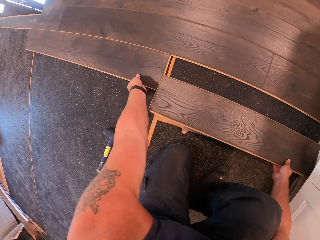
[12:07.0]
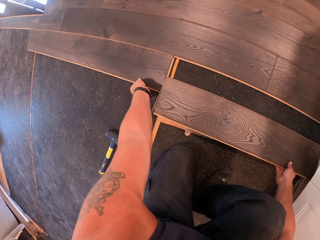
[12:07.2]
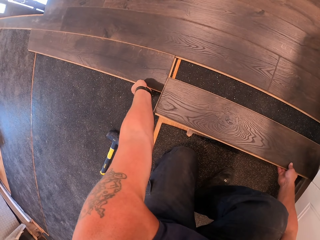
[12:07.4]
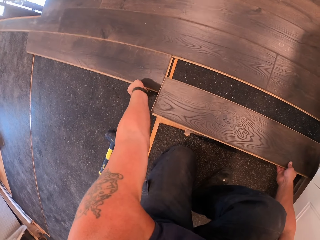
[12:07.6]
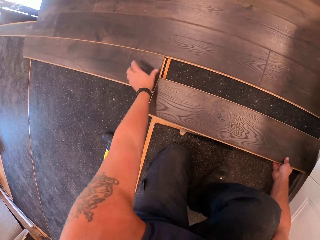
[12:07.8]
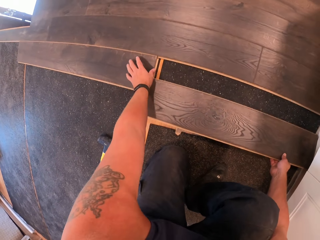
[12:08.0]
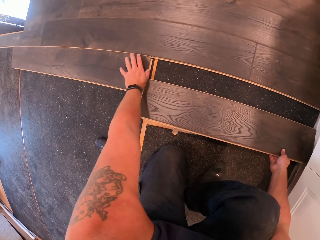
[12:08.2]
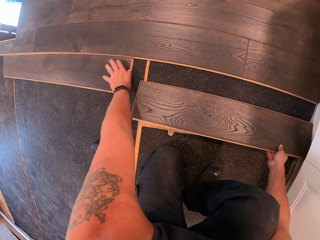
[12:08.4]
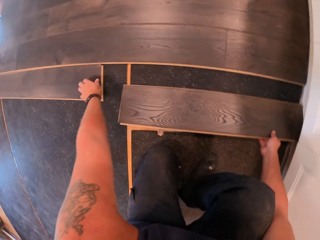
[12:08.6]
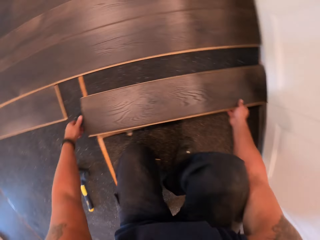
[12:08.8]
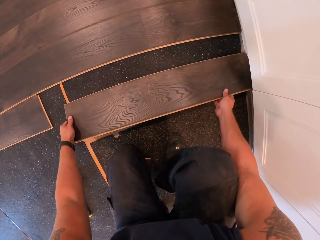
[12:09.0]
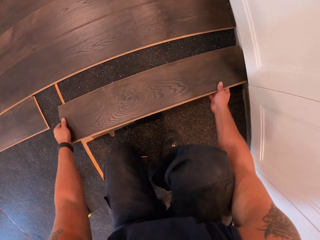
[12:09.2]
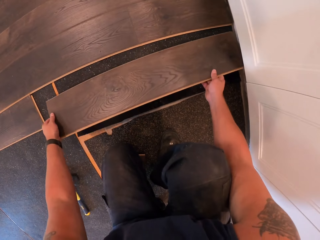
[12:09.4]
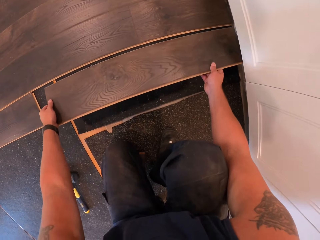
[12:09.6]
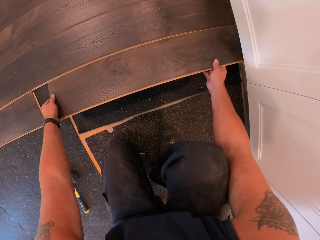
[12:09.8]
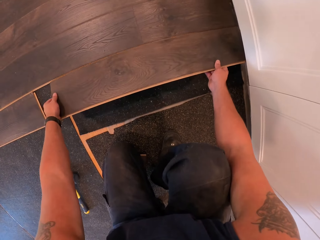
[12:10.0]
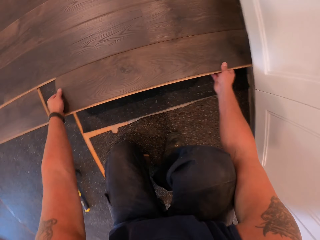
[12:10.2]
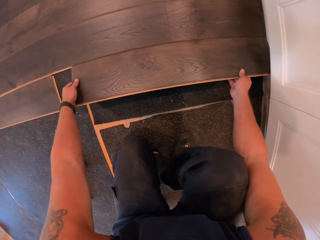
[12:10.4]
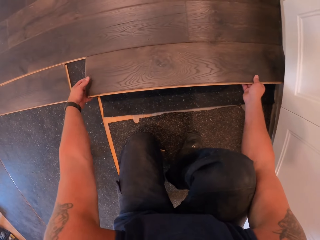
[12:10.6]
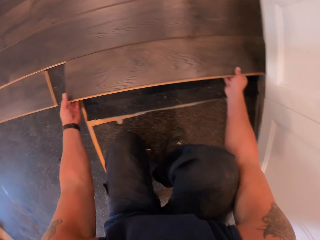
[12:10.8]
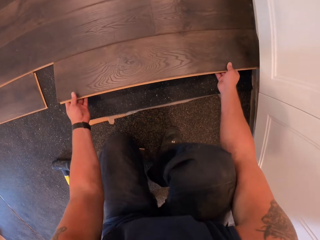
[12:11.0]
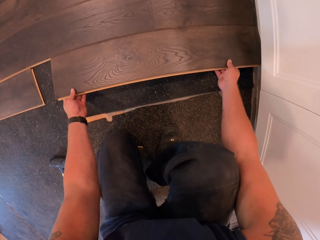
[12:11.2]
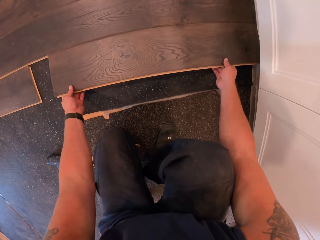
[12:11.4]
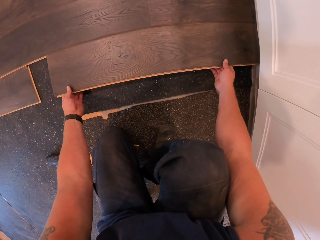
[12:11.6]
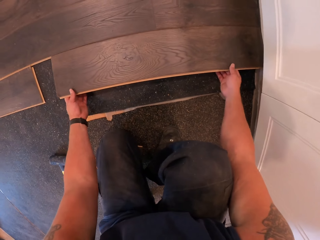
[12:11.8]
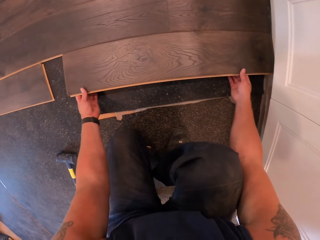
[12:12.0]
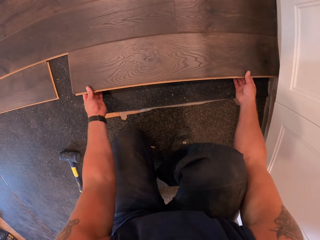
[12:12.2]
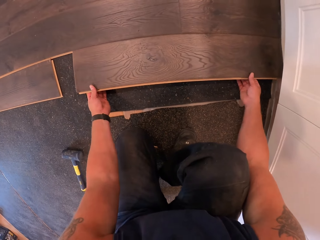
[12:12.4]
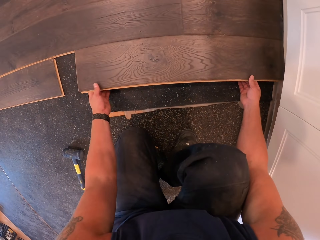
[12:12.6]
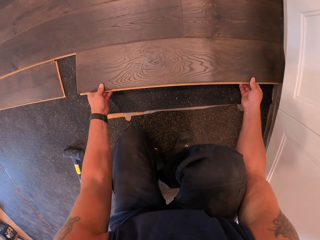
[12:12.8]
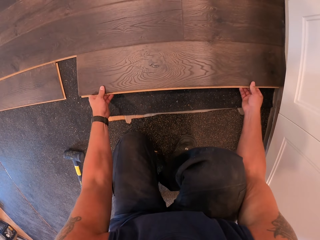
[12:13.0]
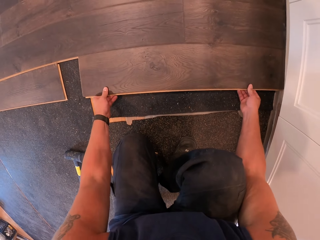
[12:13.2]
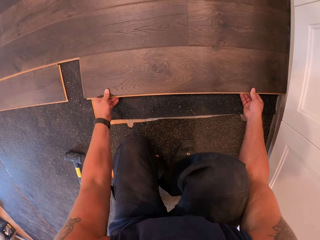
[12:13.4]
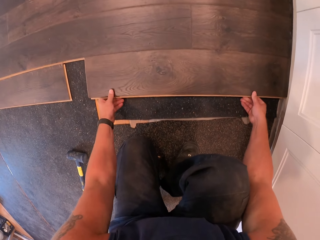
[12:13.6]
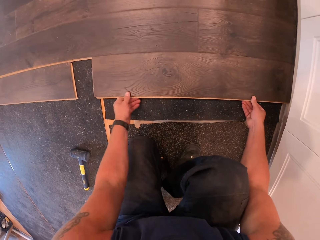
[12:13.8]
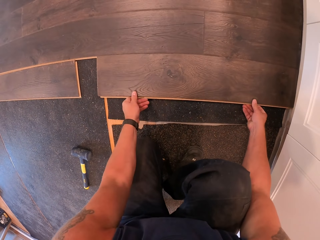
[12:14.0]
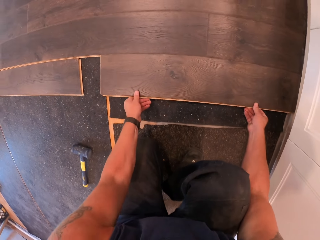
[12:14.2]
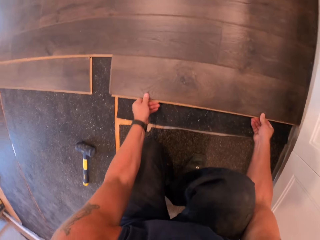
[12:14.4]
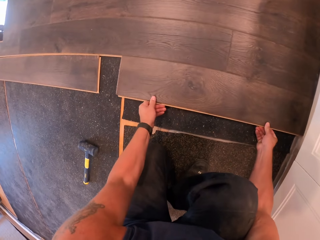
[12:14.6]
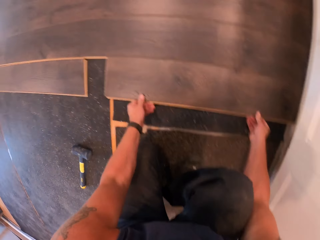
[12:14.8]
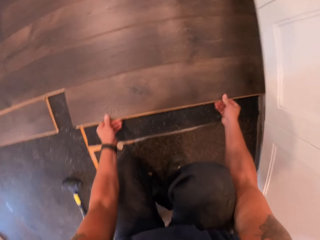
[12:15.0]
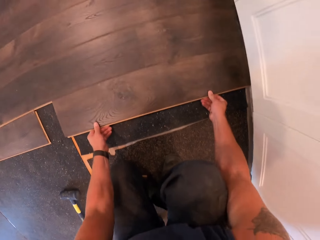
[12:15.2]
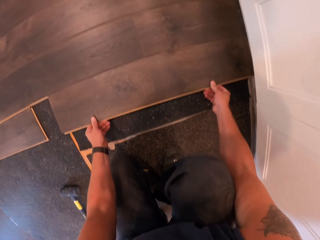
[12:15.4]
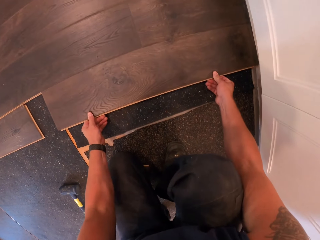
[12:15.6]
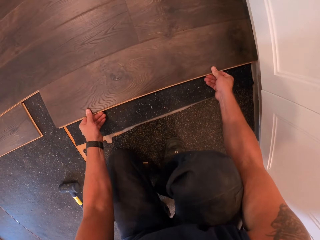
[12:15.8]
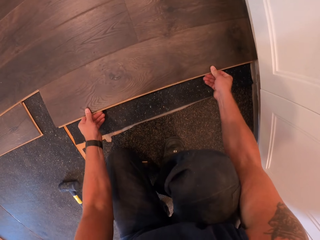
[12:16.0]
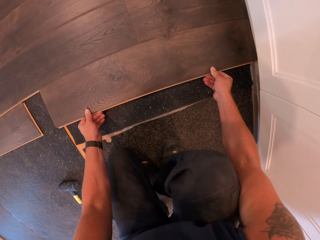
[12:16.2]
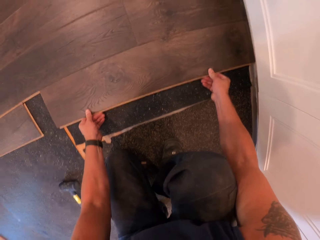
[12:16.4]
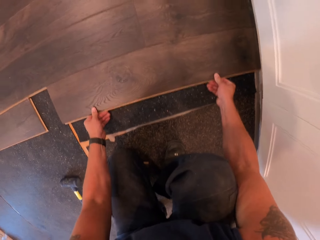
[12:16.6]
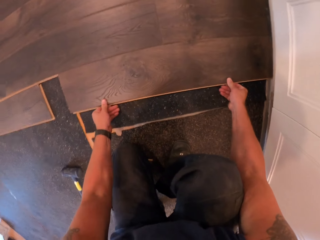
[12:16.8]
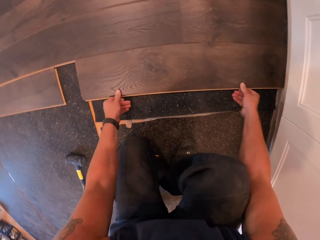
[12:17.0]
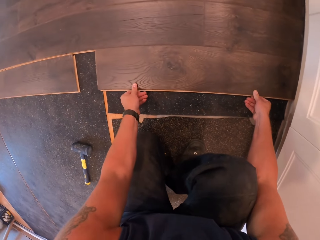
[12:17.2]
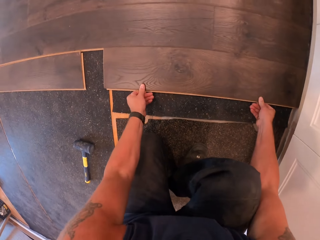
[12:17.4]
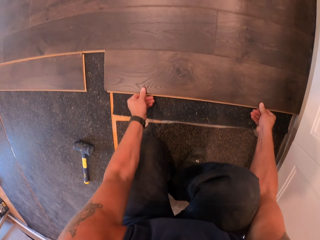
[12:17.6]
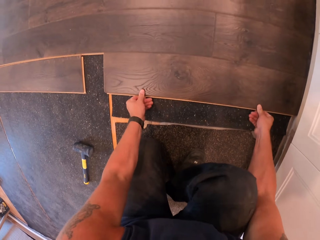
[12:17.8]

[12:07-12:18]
The camera wearer adjusts the piece of wood with his left hand. He sets the piece of wood on the floor with both hands. He fixes the piece of wood.

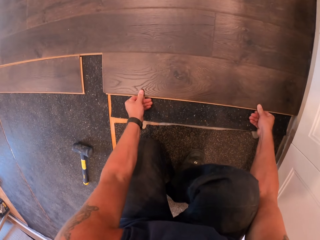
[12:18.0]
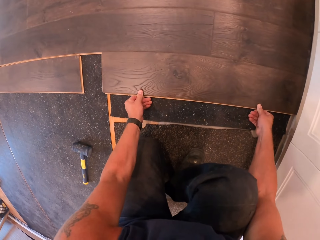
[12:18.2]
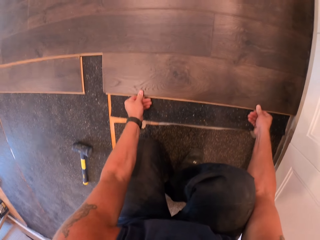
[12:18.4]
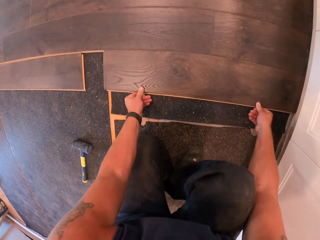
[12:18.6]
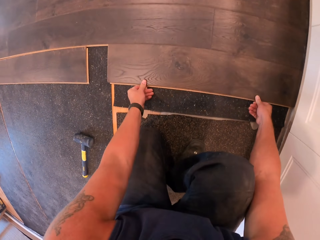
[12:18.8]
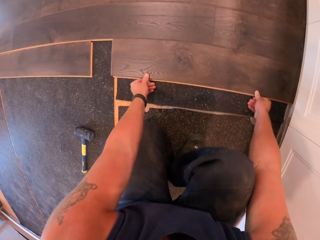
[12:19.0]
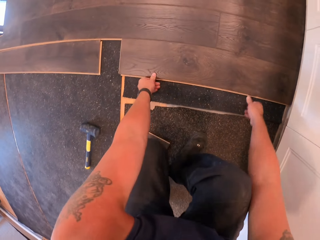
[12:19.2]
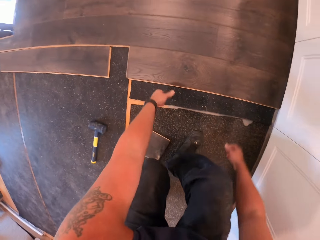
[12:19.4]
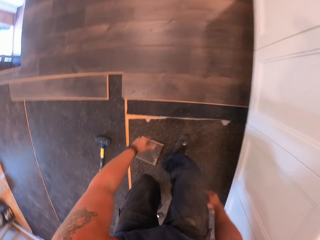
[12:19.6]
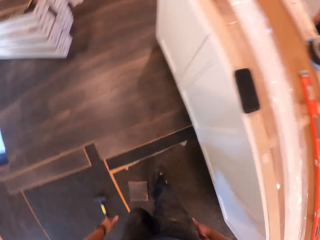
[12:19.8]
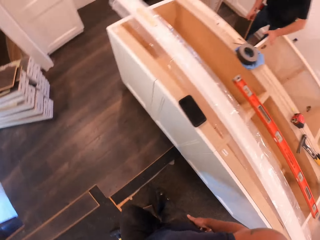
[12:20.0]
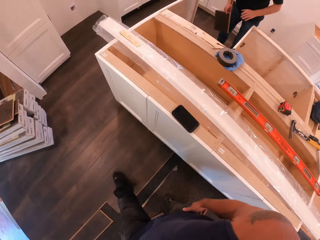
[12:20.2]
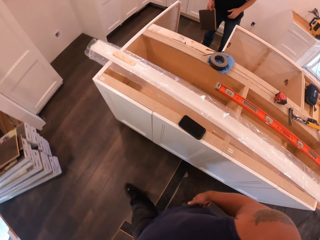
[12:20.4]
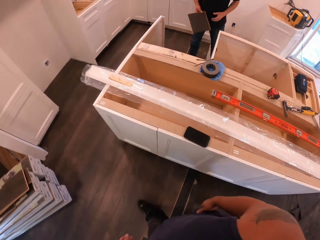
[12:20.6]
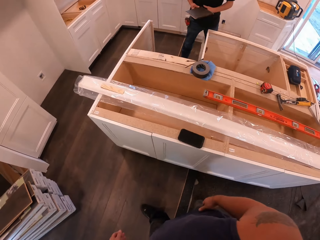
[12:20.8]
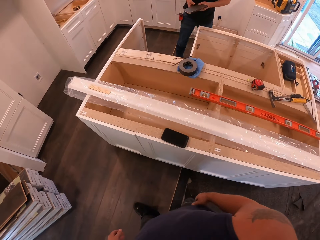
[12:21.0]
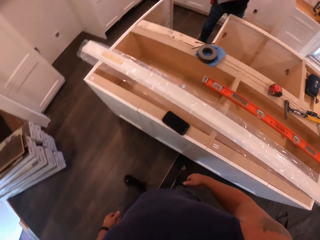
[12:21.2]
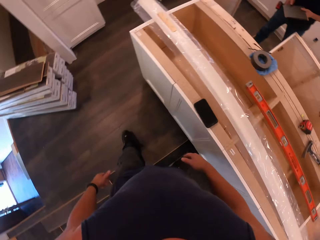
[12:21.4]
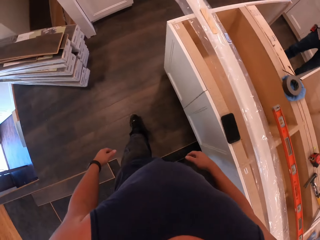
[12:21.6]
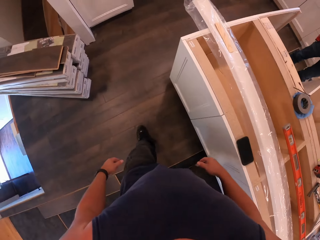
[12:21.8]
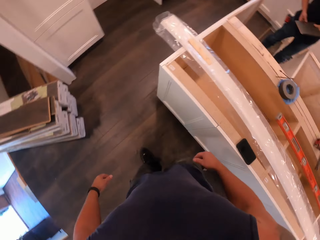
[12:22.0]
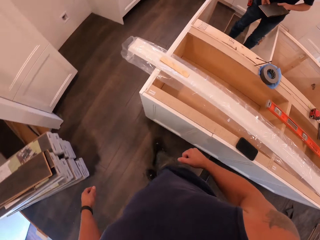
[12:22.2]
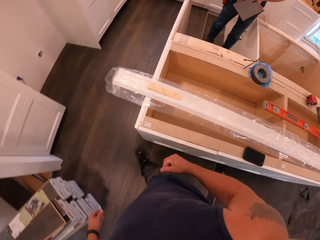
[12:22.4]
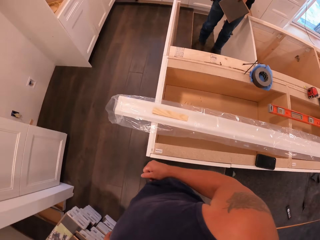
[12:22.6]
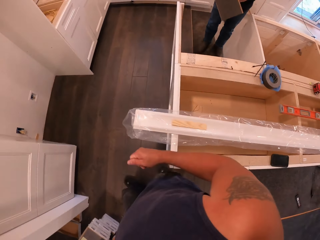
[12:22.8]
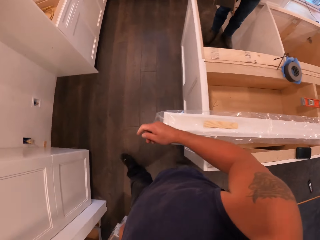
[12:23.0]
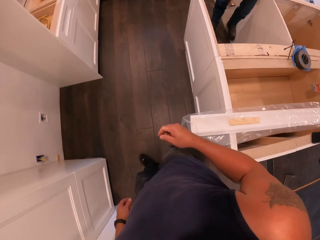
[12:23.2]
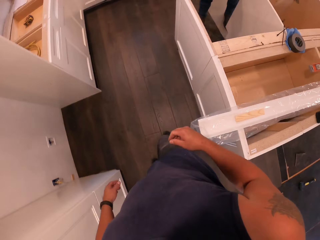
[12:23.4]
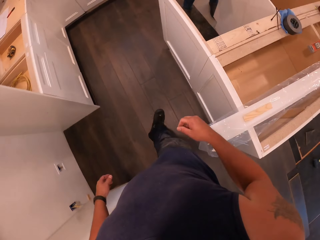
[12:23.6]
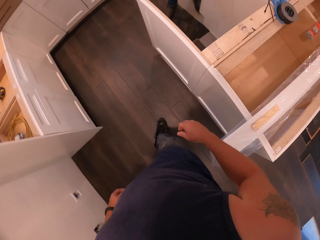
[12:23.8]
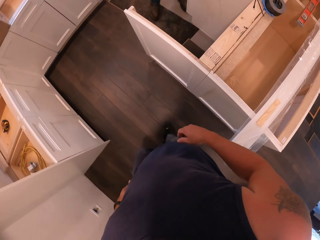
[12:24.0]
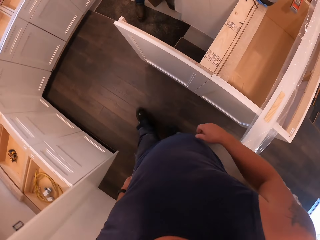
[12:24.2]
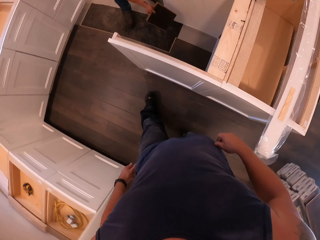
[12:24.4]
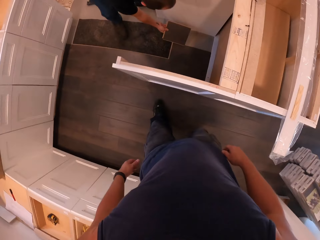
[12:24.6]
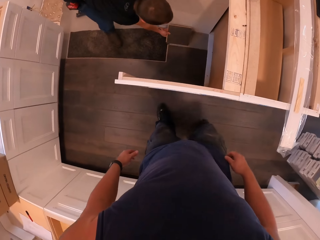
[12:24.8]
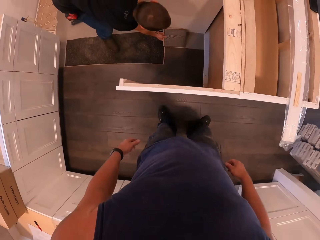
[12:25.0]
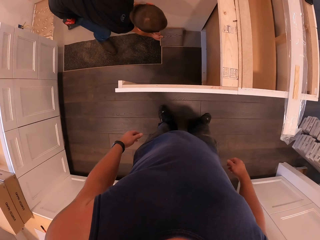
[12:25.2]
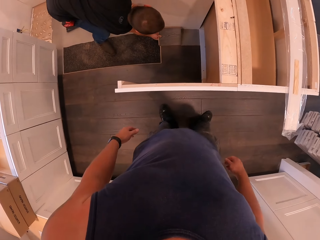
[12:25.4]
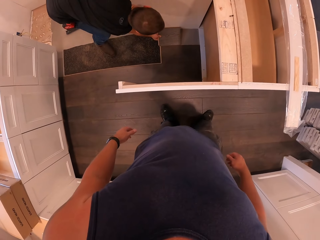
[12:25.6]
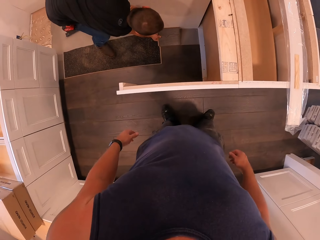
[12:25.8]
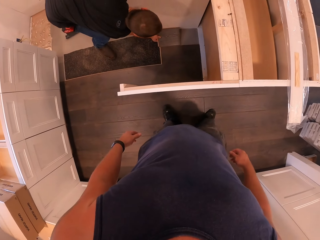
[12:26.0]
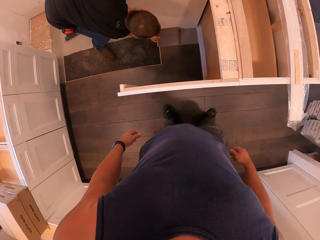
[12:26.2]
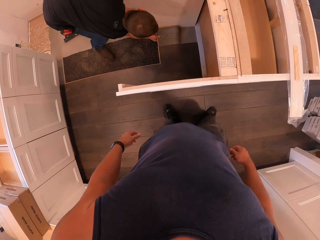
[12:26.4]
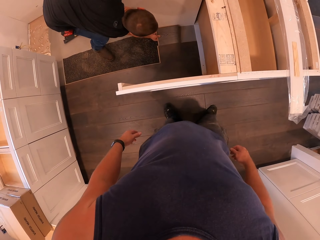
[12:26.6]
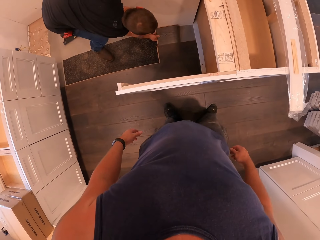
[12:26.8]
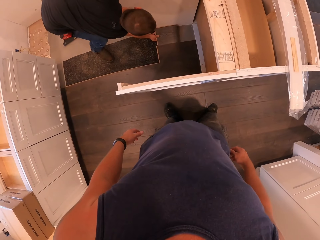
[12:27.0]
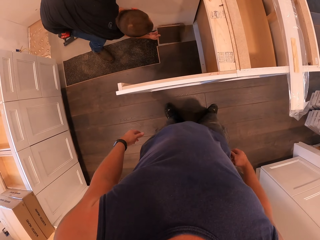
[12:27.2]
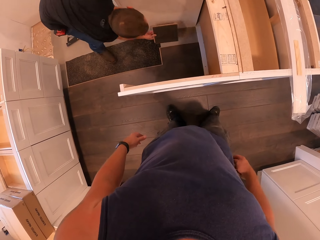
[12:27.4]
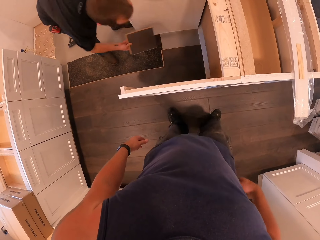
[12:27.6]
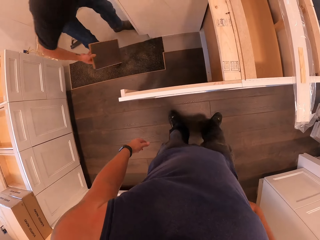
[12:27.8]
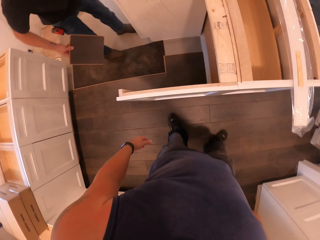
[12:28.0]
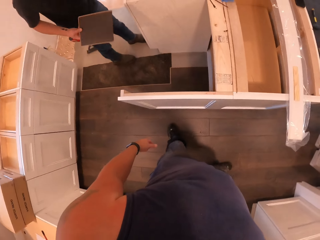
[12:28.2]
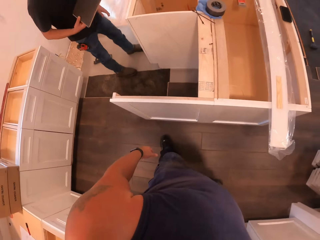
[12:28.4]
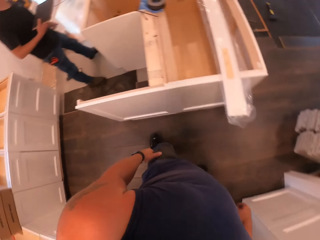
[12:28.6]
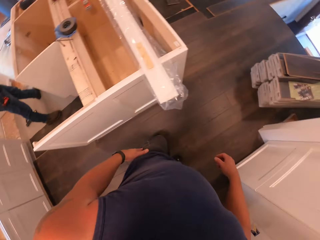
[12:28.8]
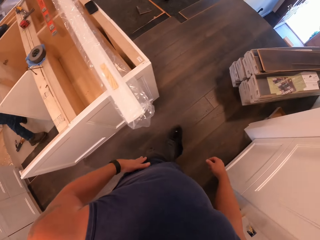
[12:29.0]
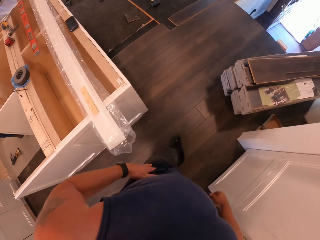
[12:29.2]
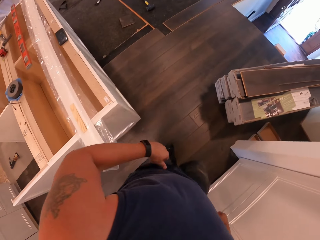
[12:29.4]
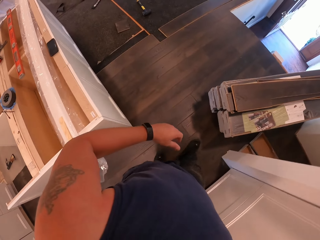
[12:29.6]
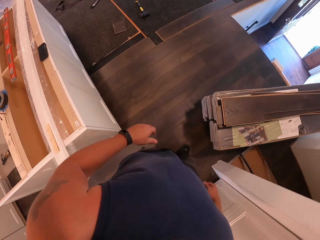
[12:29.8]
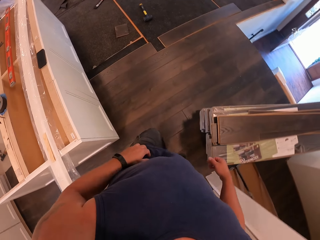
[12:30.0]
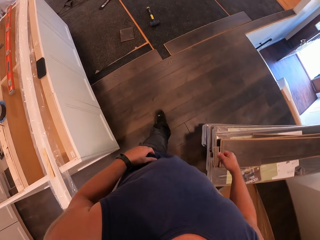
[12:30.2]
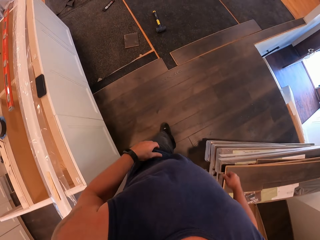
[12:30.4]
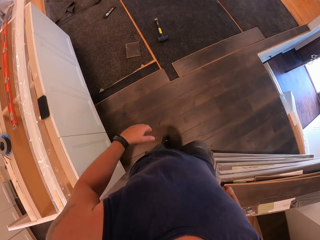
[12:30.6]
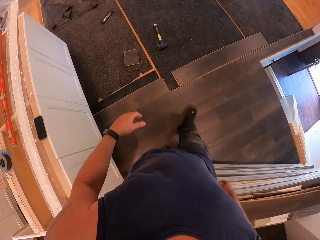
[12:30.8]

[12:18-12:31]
The camera wearer stands beside the cabinet and walks beside the cabinet. A man sets a piece of wood on the floor with his right hand. The camera wearer stands beside the man. The man fixes the wood on the floor and holds the piece of wood. The camera wearer walks beside the cabinet.
